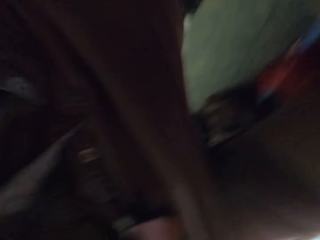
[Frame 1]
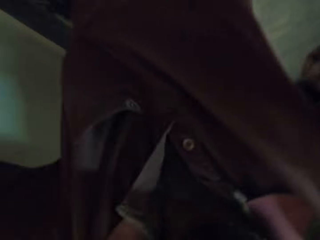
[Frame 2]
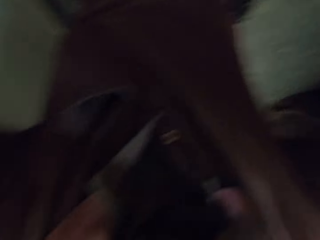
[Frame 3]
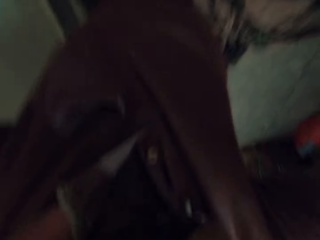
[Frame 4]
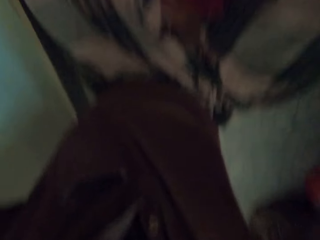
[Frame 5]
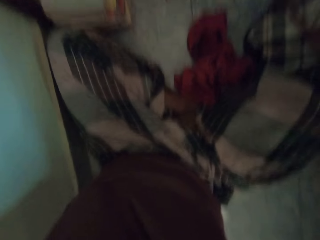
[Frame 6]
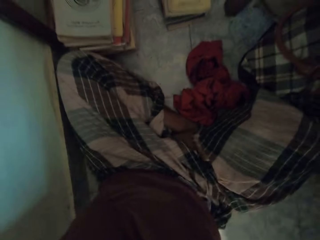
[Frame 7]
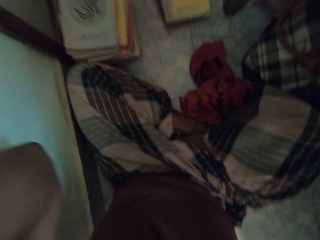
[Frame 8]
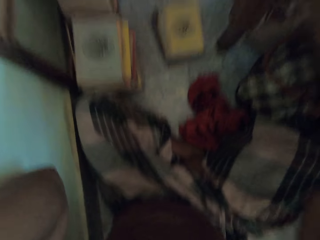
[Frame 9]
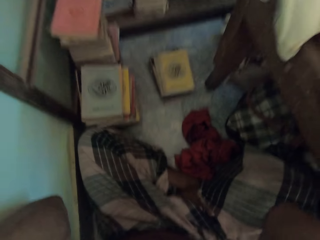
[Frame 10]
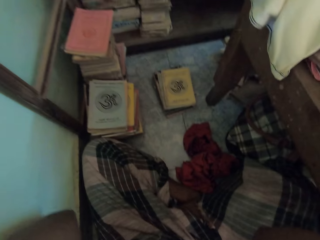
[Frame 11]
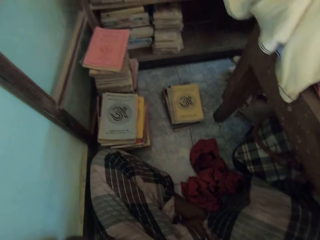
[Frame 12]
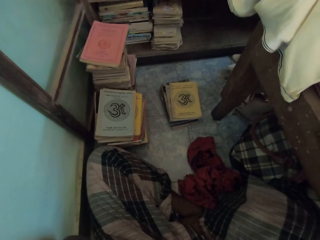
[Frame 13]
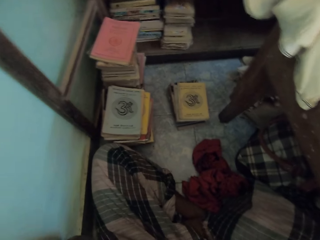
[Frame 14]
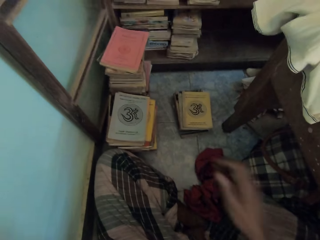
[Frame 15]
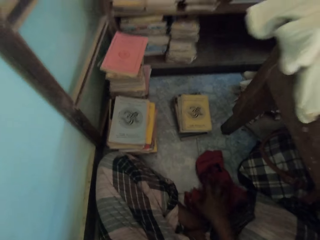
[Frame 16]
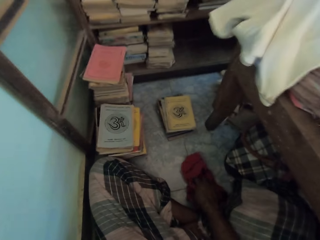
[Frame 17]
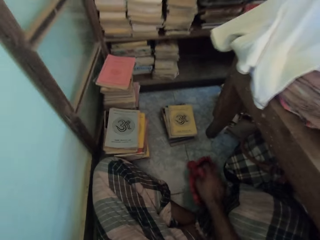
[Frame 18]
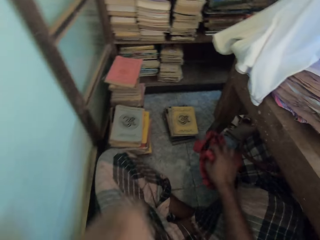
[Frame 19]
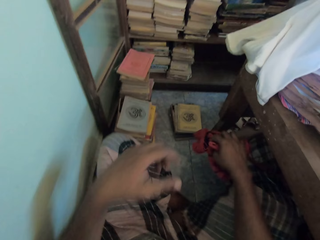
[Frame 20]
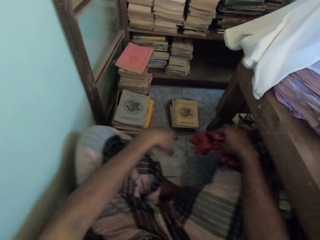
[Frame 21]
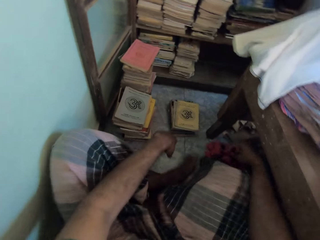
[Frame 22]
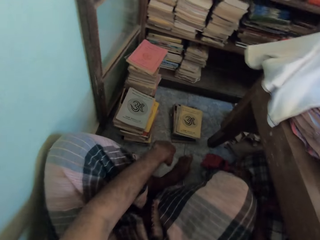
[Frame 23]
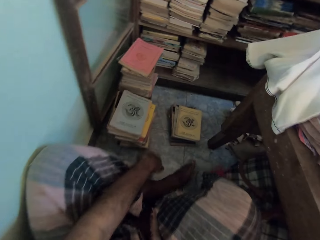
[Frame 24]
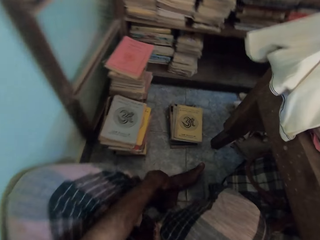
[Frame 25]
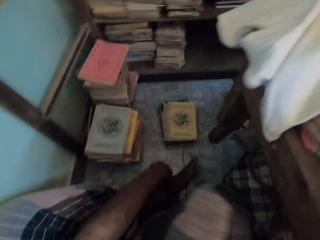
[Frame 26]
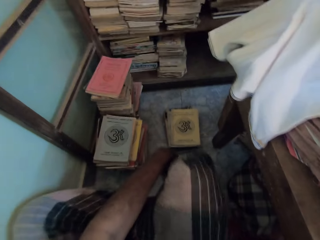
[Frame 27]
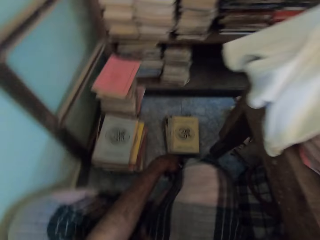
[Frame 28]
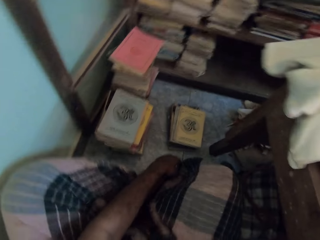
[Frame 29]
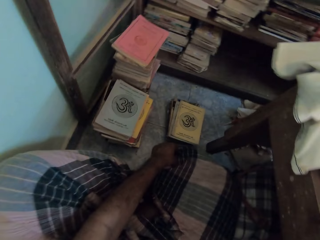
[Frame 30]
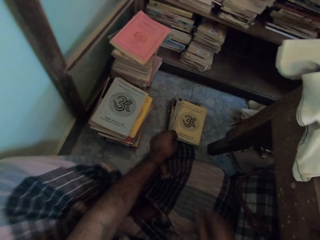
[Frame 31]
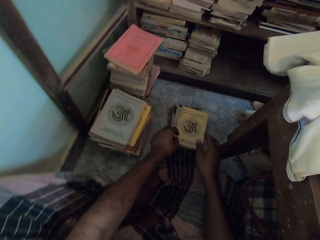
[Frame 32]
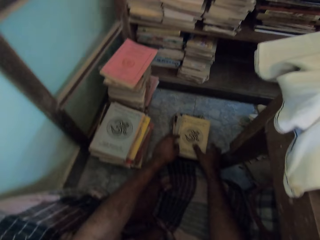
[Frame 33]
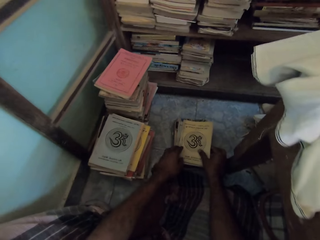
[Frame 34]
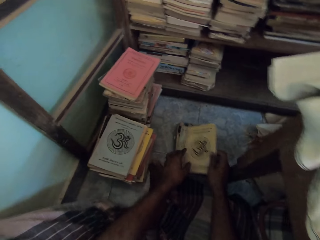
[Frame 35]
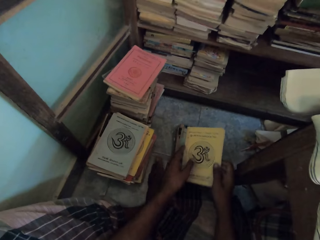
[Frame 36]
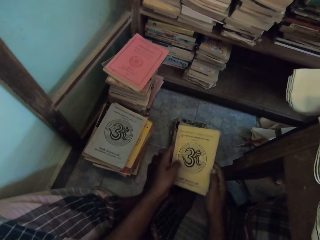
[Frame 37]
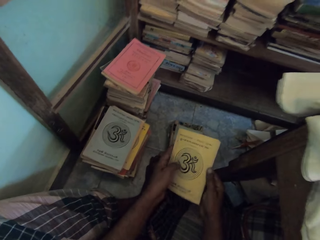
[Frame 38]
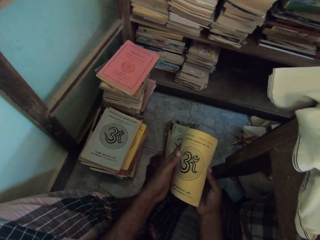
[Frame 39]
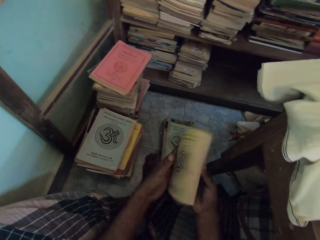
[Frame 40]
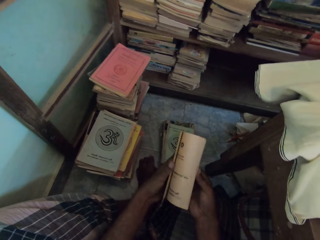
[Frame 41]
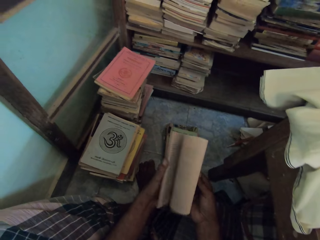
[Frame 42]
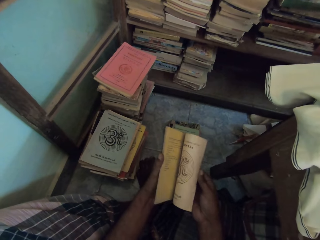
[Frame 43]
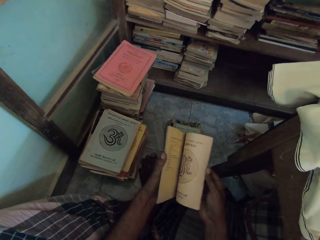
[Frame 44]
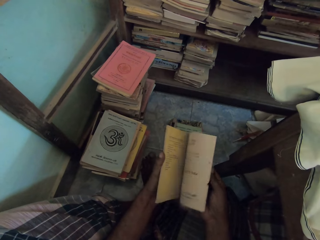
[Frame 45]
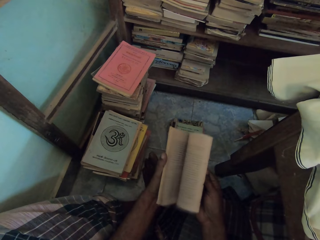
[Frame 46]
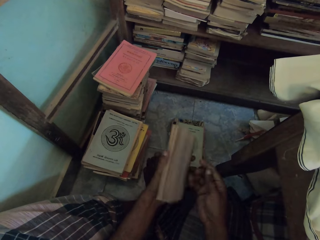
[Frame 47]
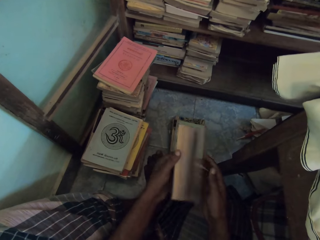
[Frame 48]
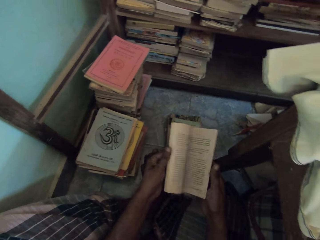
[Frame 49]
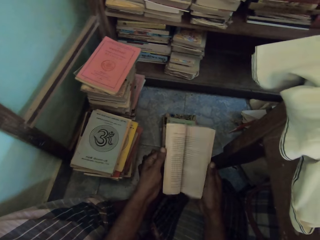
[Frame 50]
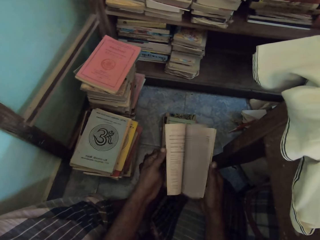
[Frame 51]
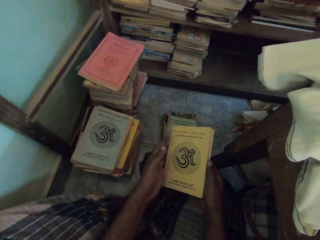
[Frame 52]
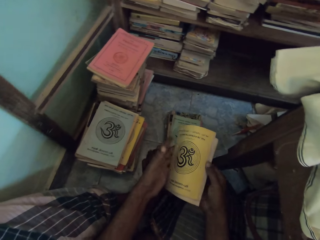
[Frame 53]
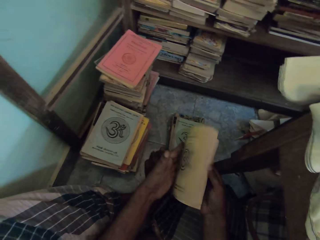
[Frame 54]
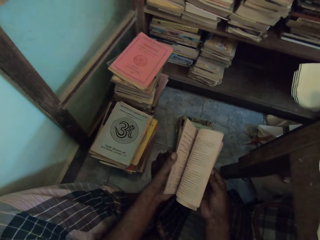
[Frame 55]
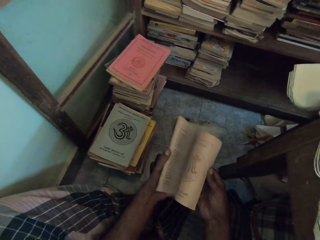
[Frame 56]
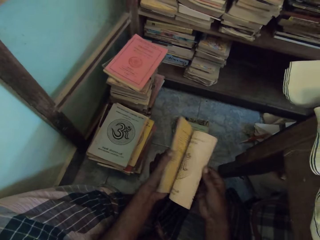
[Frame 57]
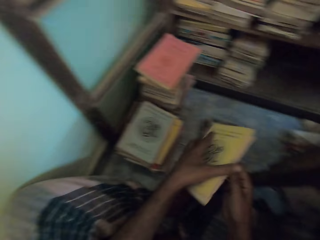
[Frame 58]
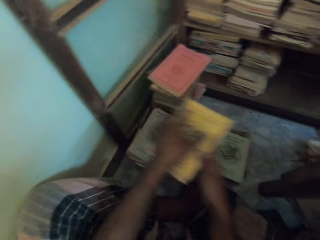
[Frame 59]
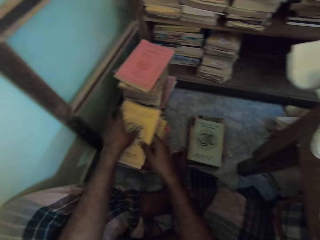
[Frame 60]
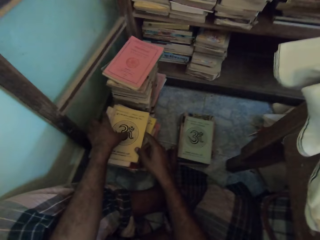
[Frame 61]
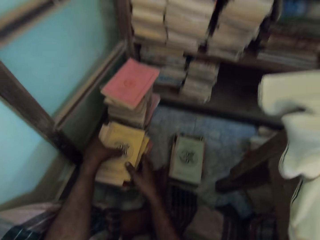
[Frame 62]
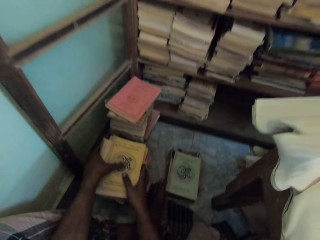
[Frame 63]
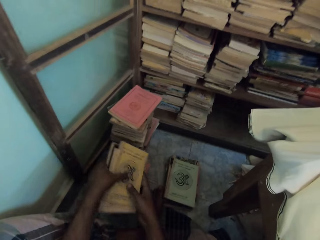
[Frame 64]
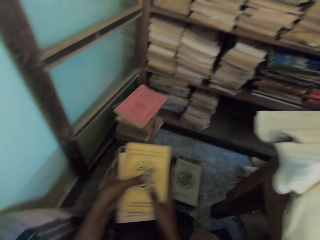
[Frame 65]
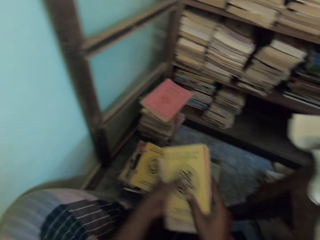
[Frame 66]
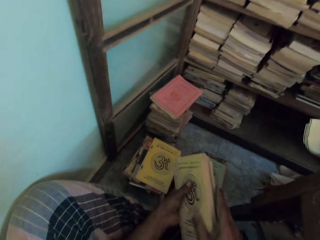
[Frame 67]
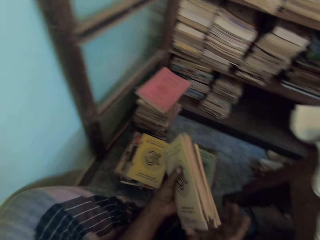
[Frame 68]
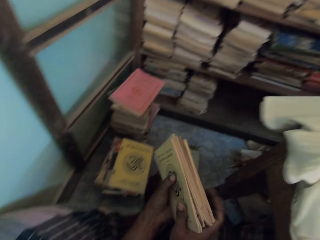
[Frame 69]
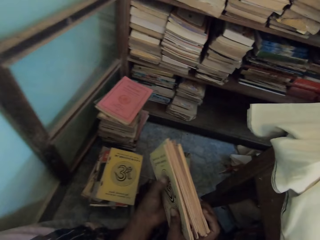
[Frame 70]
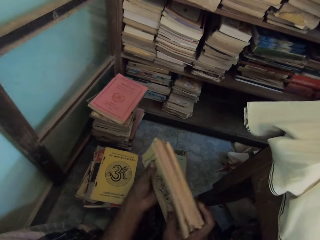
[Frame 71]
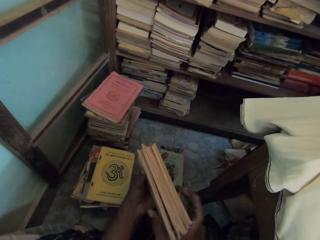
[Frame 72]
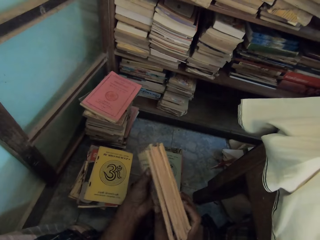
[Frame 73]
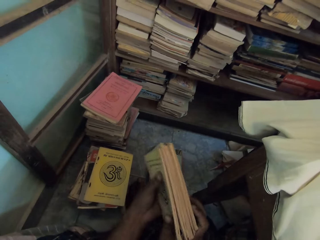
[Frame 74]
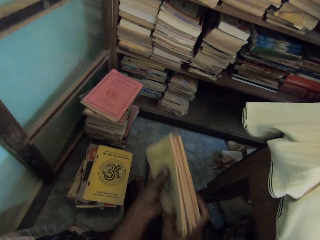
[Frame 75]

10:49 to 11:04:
The camera wearer picks up the cloth from the floor with his right hand. He moves his legs slightly. He picks up a book from the stack of books on the floor with both hands. He flips the pages of the book with his right hand. He flips the pages of the book with his left hand. He flips the pages of the book with his right hand. He puts the book on the stack of books on the floor with both hands. He picks up the books from the stack of books with both hands. He arranges the books with both hands.

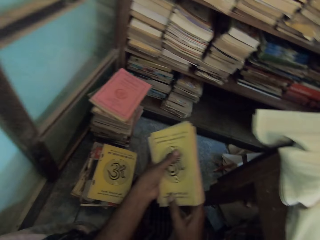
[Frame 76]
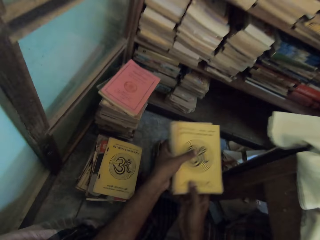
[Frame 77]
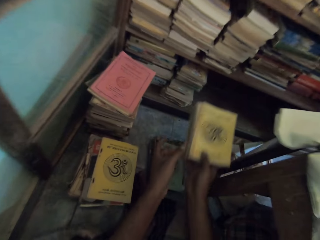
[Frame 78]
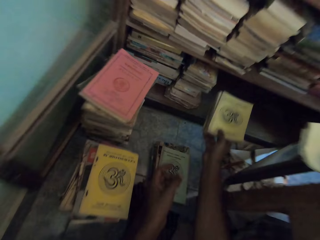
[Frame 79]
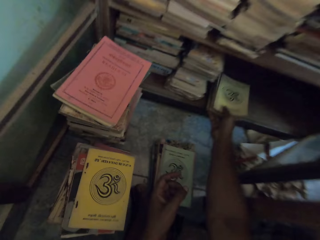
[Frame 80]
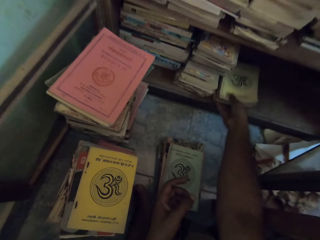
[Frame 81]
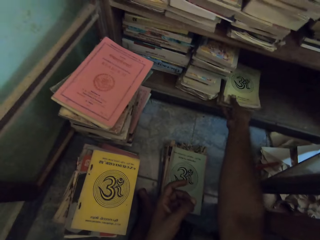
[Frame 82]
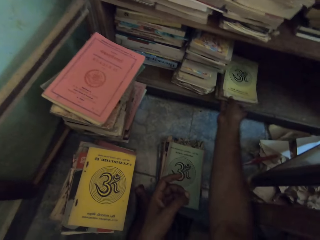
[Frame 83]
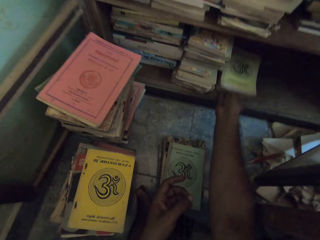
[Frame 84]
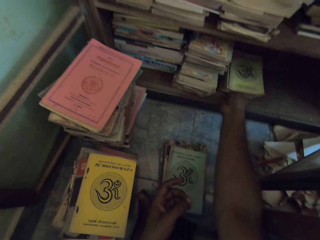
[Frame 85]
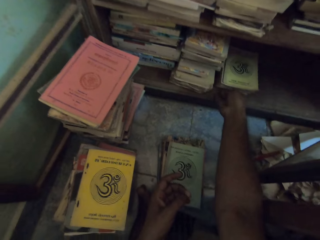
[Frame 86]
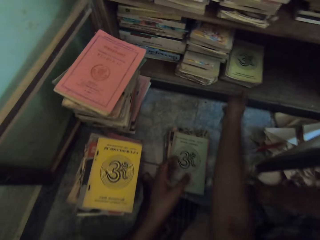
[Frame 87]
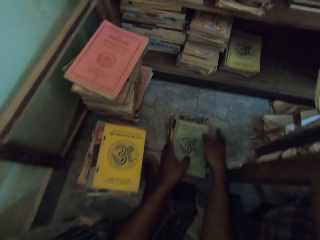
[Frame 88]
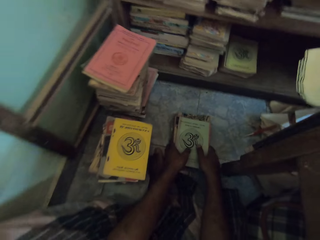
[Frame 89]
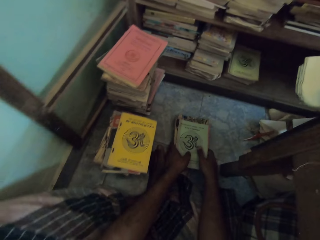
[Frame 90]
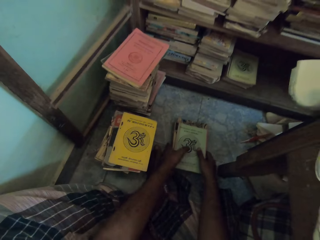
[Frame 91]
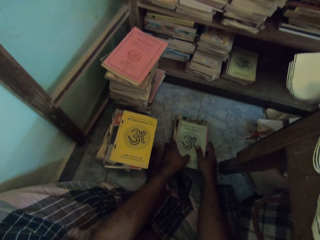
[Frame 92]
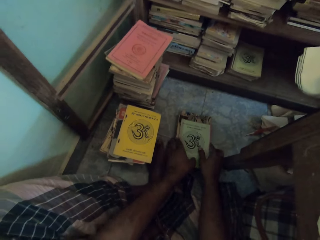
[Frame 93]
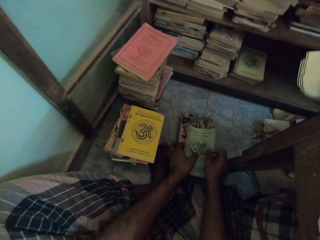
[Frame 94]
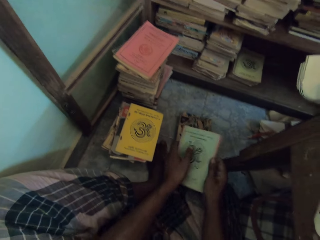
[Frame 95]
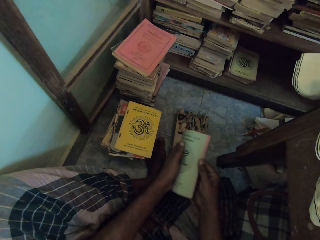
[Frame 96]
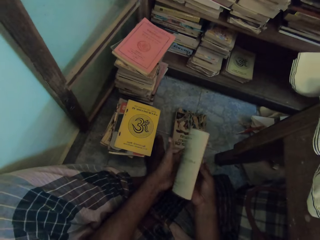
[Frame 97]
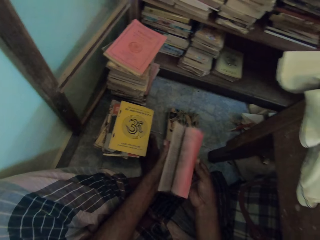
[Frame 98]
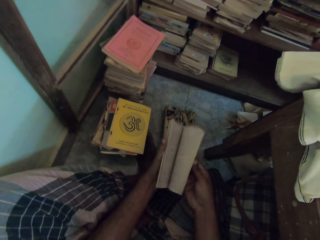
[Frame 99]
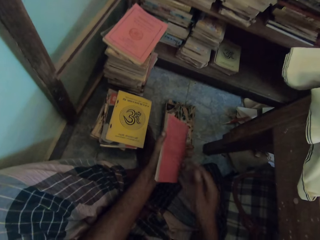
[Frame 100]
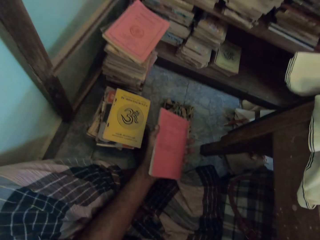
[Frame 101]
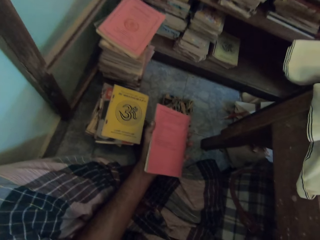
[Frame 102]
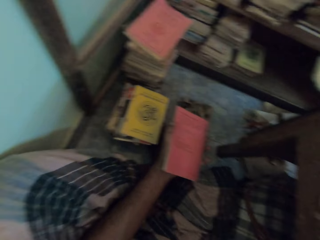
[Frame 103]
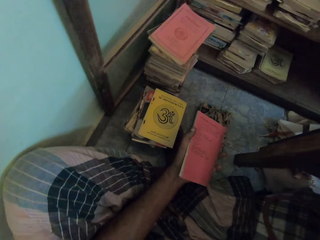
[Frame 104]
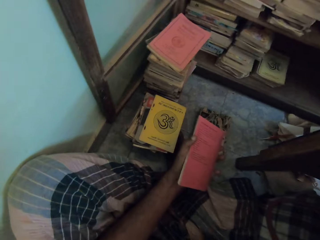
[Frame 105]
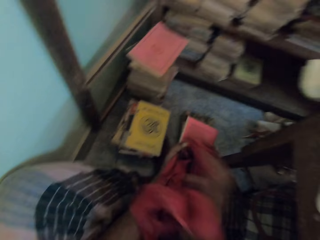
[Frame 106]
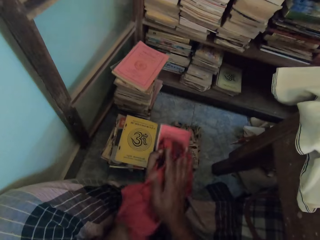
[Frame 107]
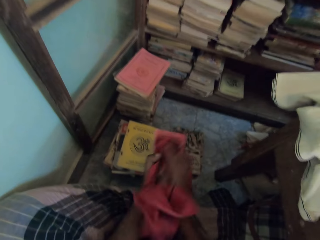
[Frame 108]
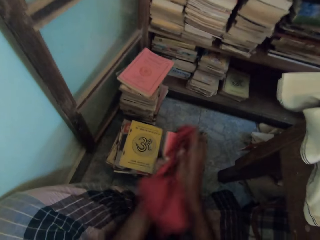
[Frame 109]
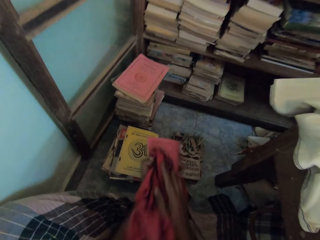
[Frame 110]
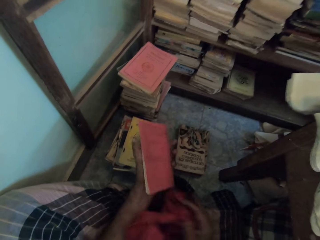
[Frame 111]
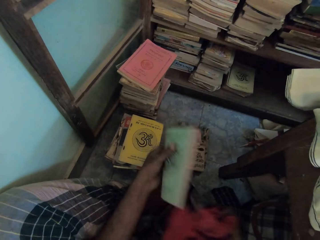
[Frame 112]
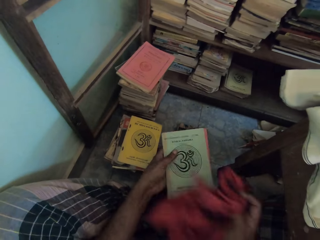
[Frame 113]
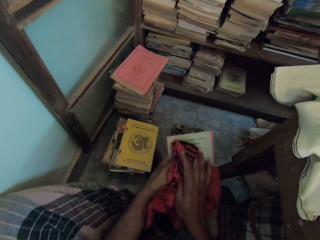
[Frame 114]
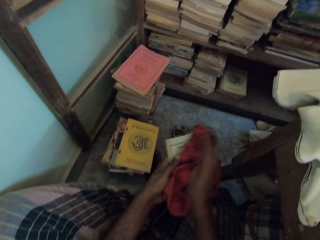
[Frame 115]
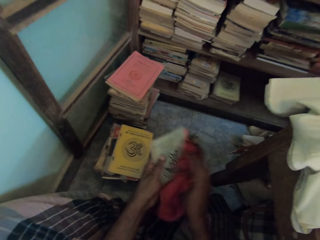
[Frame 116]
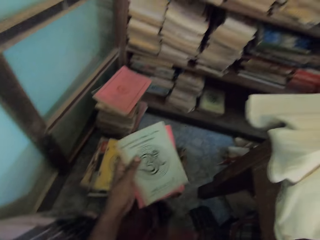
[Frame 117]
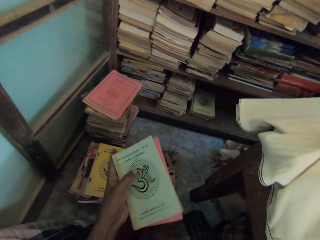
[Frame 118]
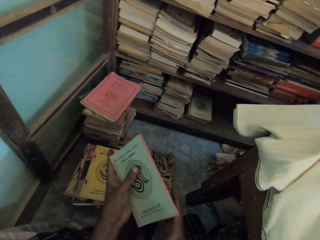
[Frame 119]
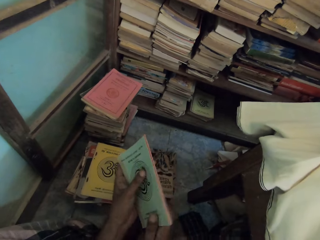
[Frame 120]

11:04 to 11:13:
The camera wearer puts the books in a shelf with his right hand. He holds the books on the floor with both hands. He picks up books from the stack of books on the floor with both hands. He flips the pages of the books with his right hand. He picks up the cloth from the floor with his right hand. He cleans the books with the cloth in his right hand.
